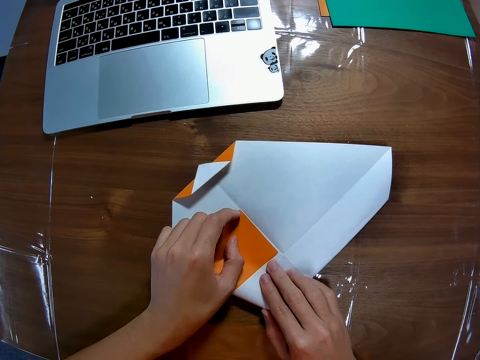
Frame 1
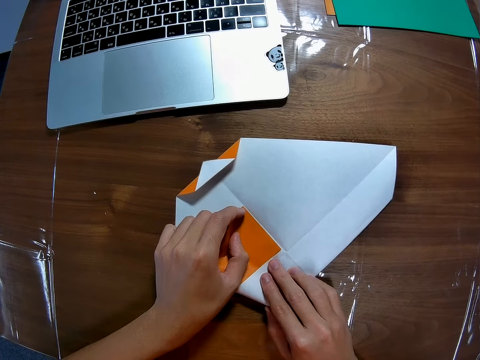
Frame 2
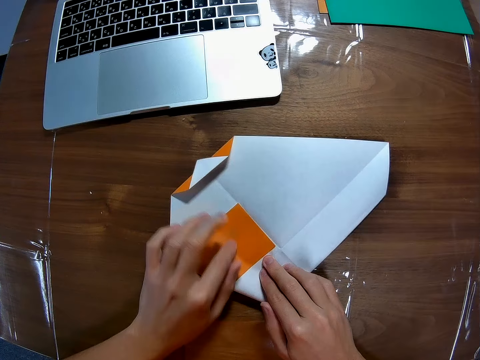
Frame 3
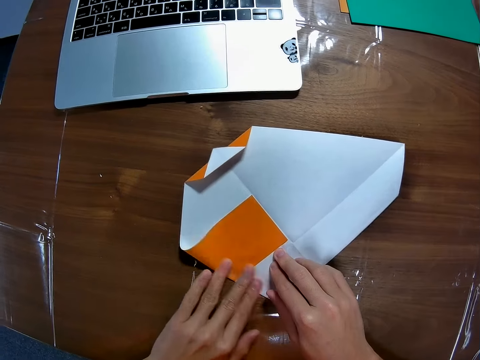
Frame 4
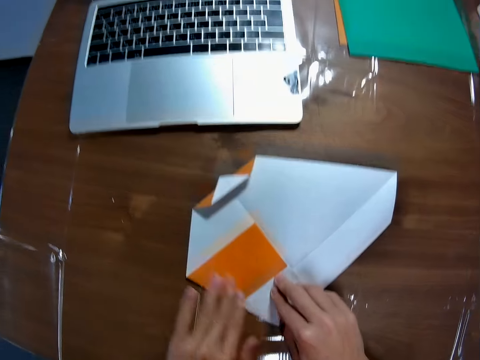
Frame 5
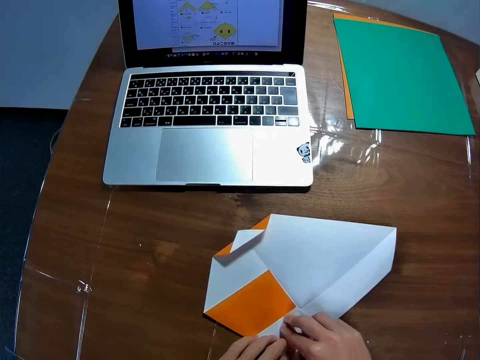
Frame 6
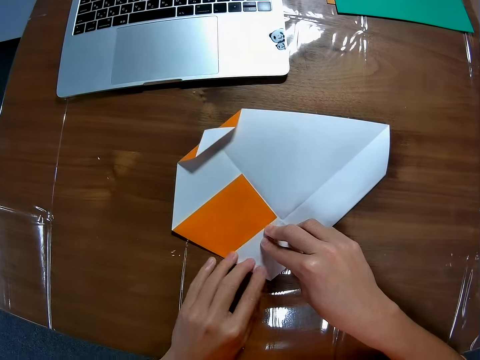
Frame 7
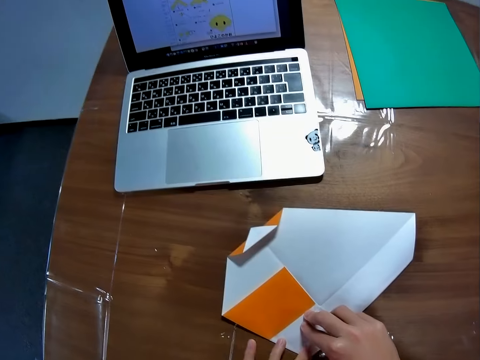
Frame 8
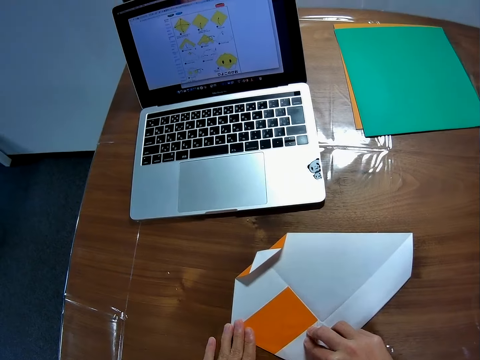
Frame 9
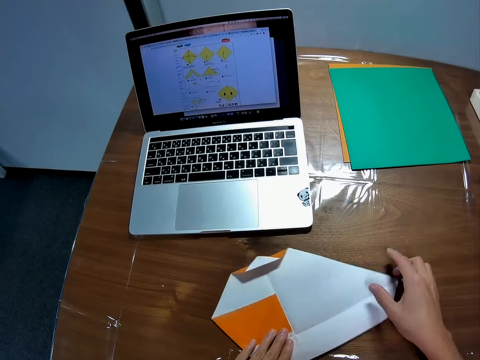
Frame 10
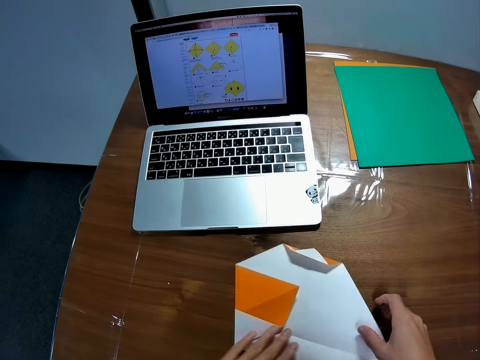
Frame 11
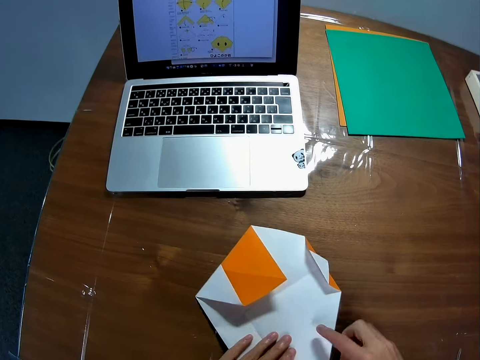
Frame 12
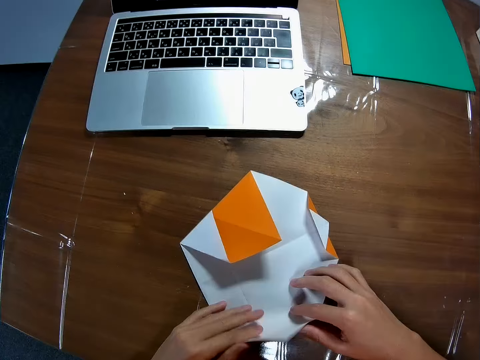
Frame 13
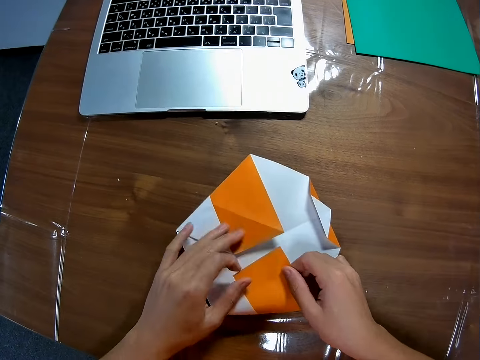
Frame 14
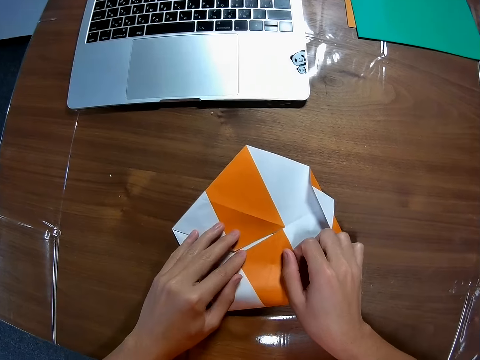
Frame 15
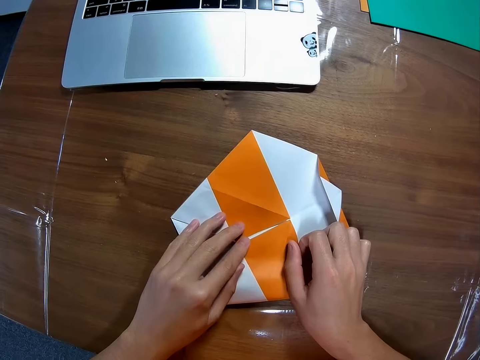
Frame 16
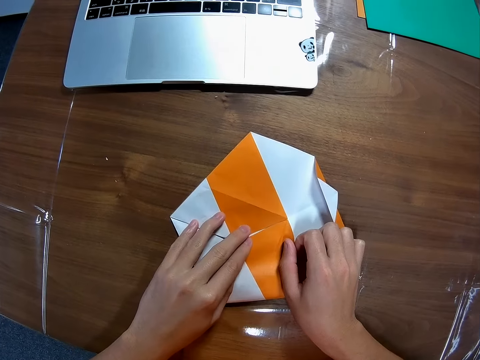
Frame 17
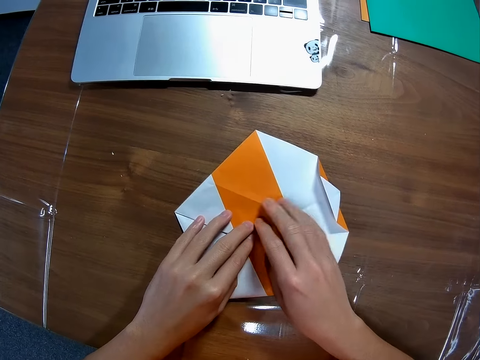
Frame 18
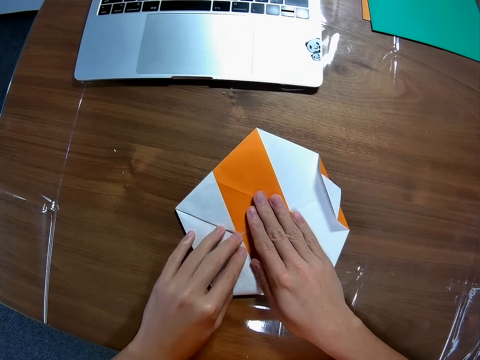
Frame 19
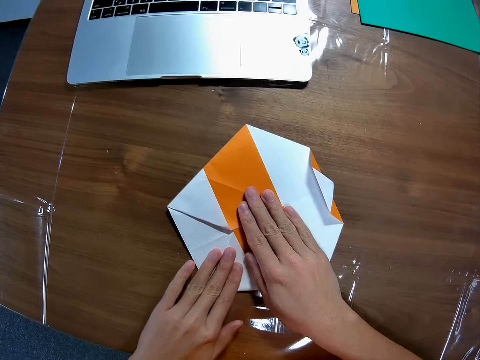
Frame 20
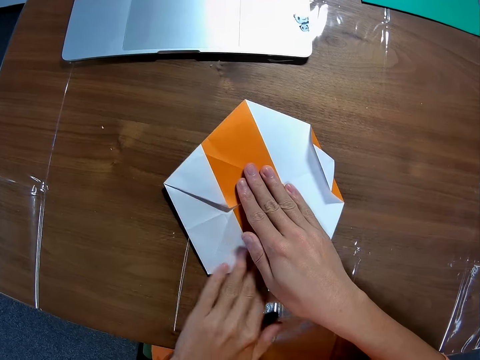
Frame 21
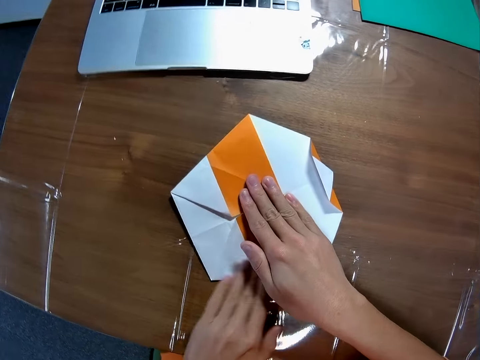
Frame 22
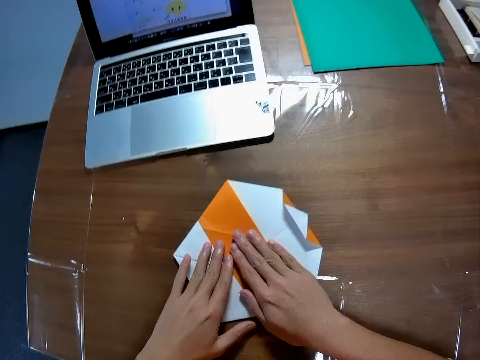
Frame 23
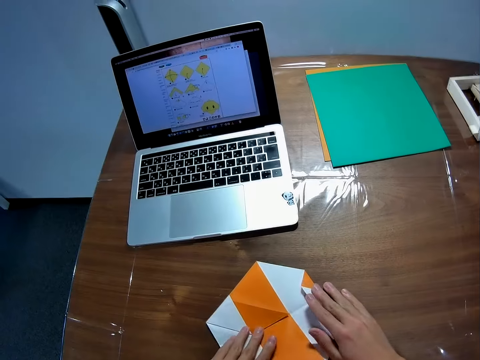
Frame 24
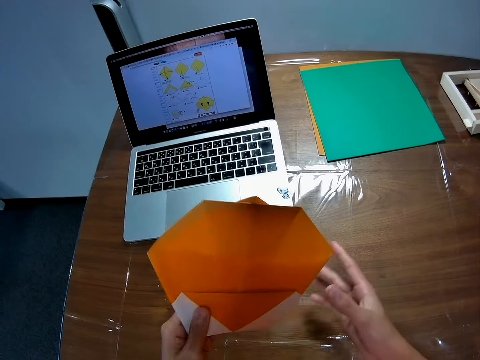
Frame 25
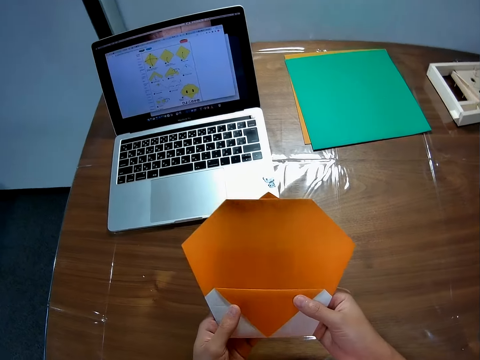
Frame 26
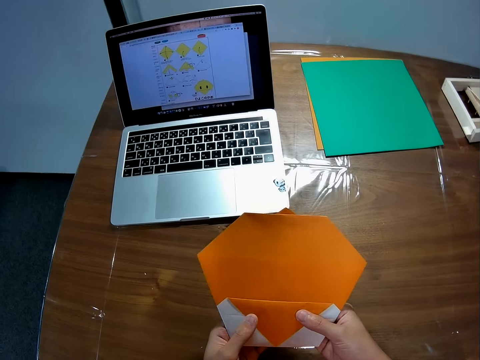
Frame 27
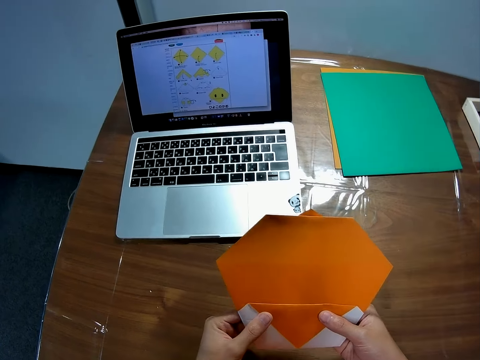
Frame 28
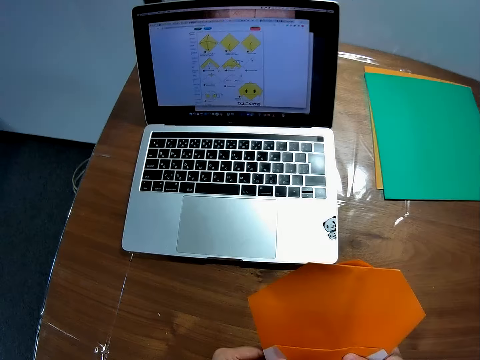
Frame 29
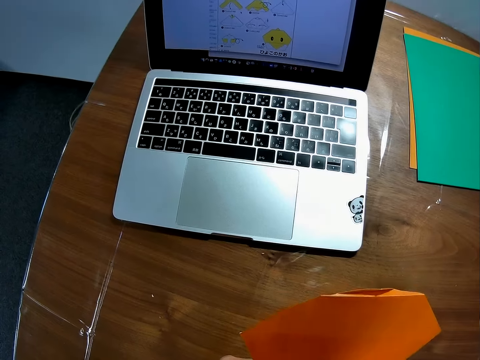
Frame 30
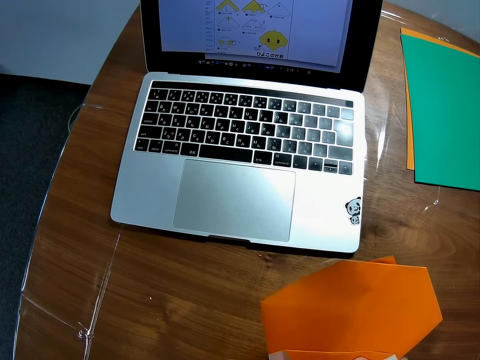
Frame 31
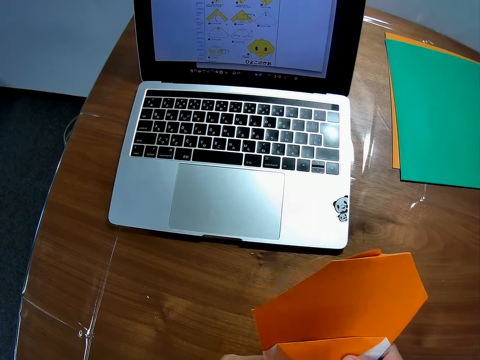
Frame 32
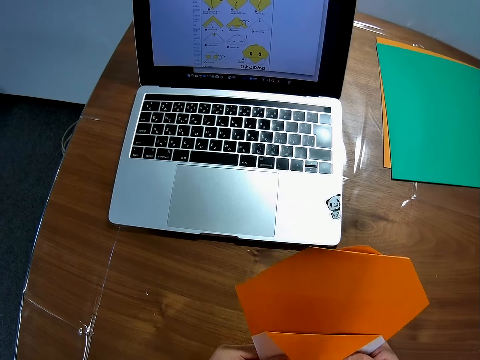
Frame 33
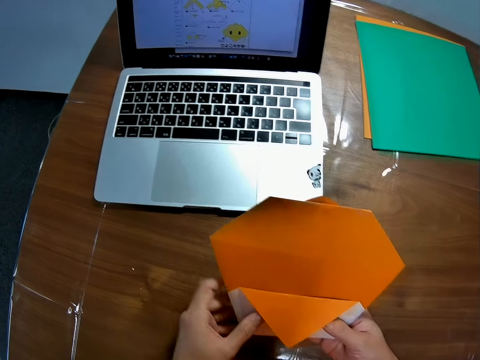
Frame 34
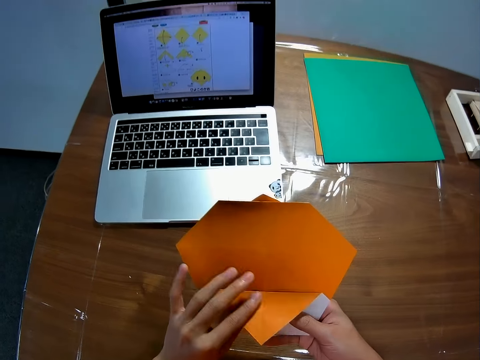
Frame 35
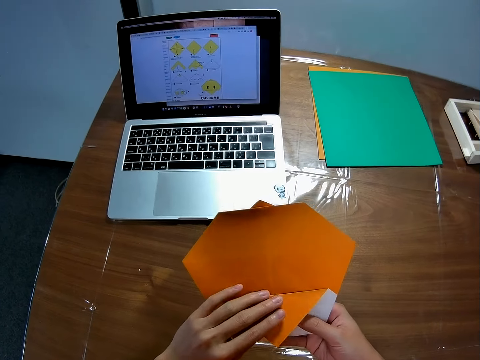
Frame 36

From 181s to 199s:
The camera wearer smoothens the edge of the paper on the table with his fingers. He turns the paper on the table. He folds the paper on the table. He smoothens the edge of the paper on the table with his fingers. He picks up the paper on the table with his left hand. He flips the piece of paper. He looks at the machine.

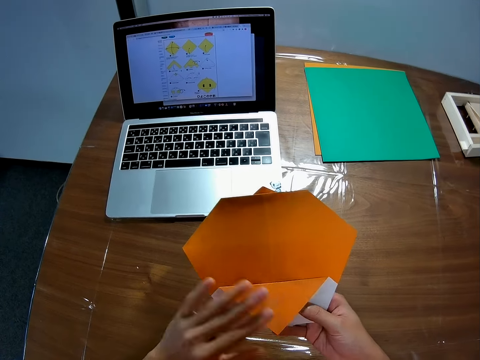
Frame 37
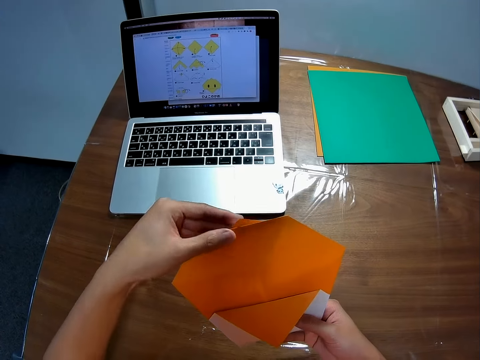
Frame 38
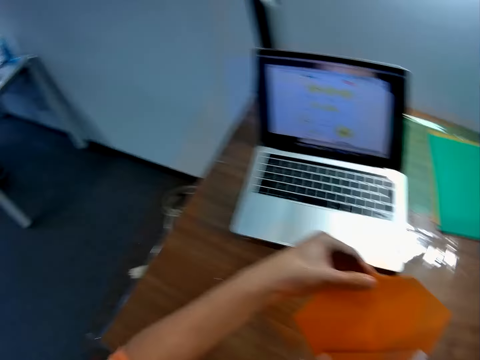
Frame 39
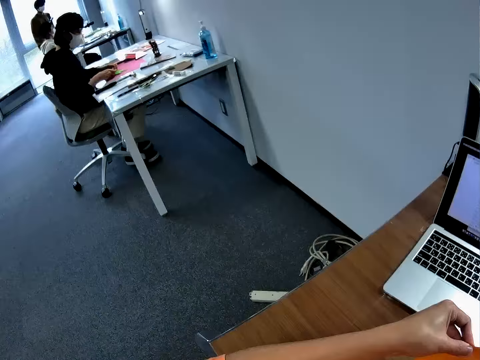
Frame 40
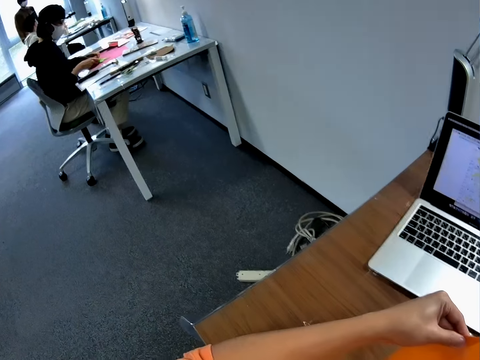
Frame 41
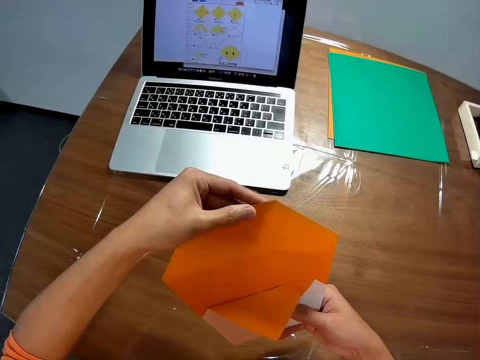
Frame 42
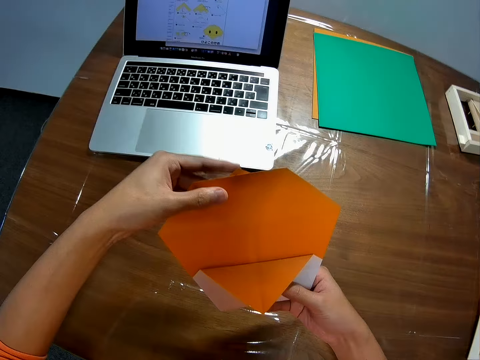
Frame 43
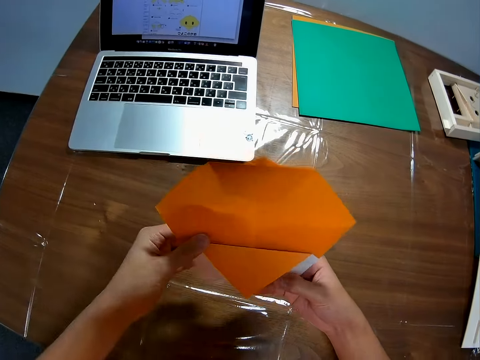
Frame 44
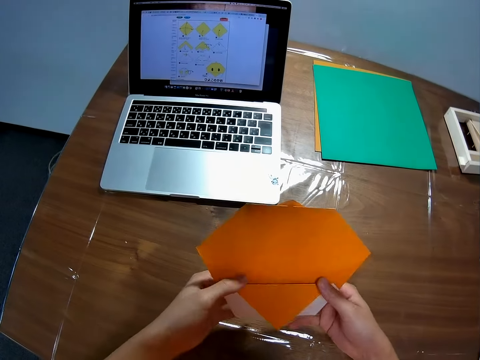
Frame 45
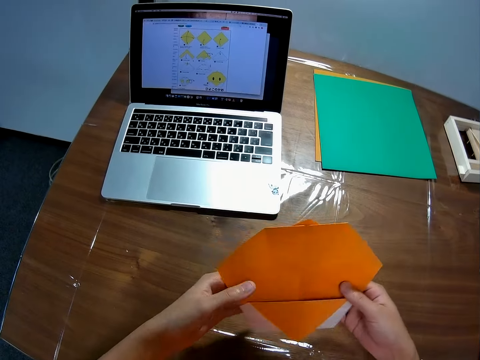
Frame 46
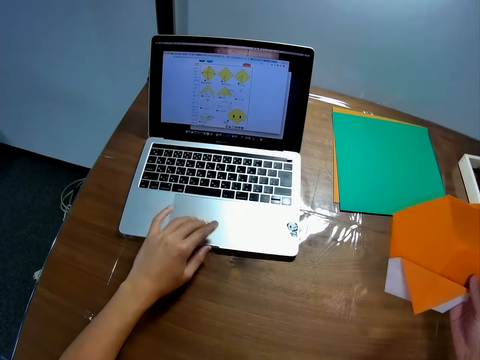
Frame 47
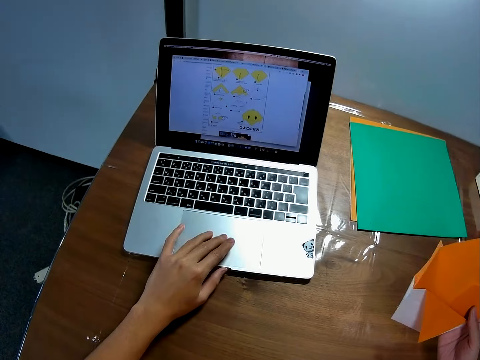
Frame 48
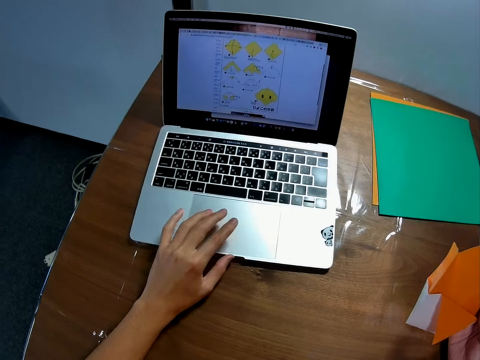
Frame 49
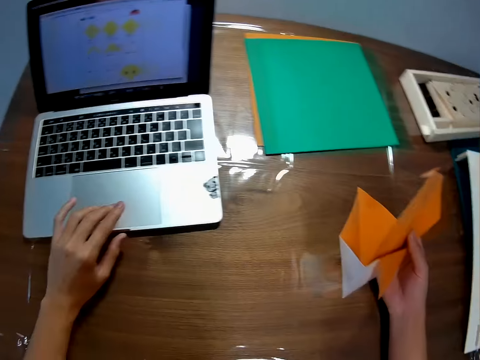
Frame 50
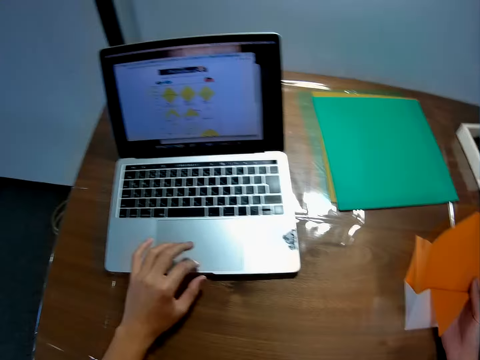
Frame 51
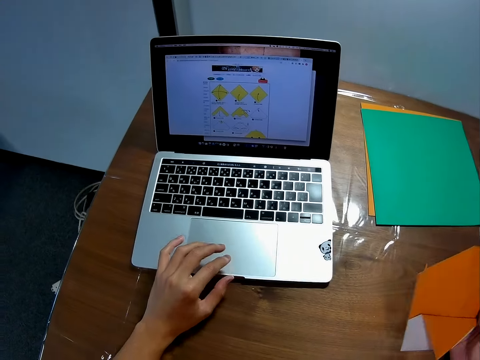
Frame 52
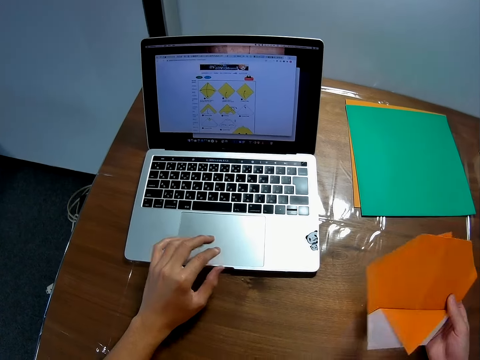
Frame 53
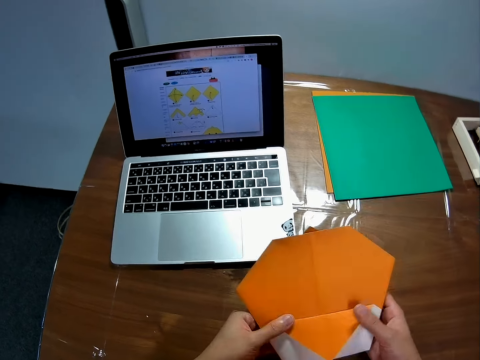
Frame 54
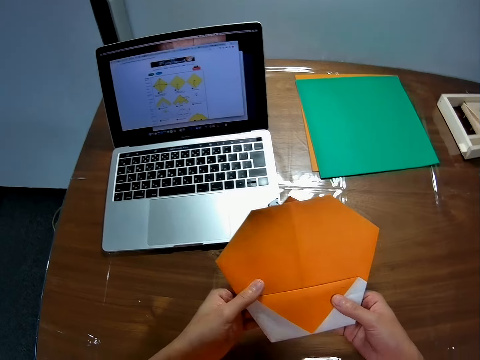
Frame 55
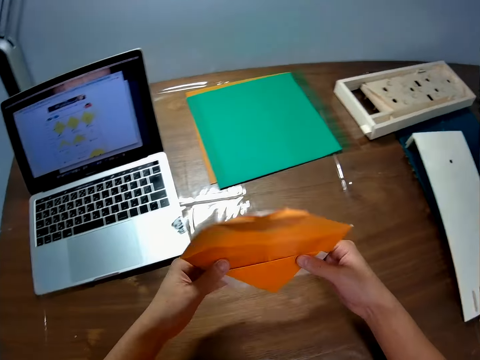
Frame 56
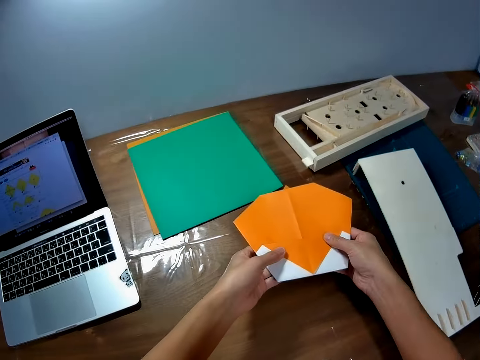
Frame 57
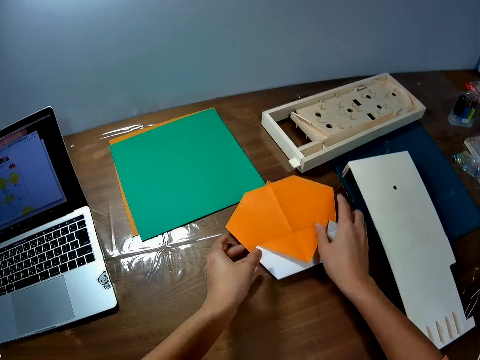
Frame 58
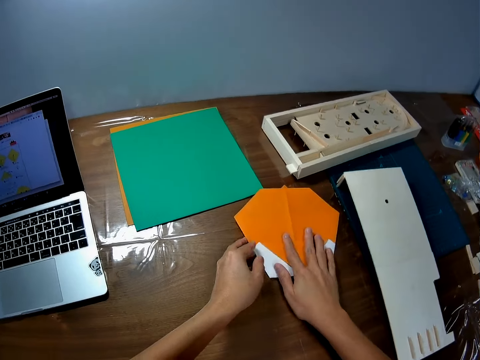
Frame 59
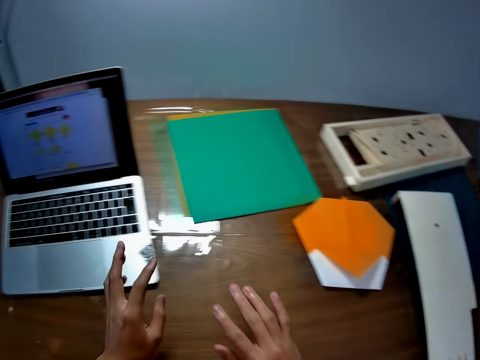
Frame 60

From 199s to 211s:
The camera wearer touches the edge of the paper. They look aside. They look at the paper. They operate a laptop on the table. They put the piece of paper on the table.
